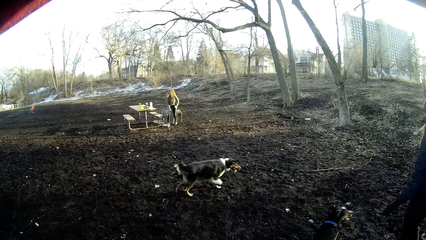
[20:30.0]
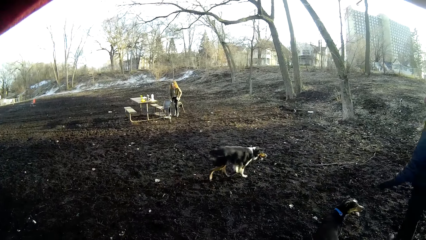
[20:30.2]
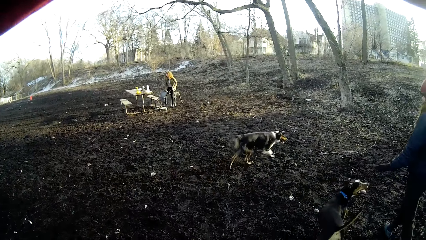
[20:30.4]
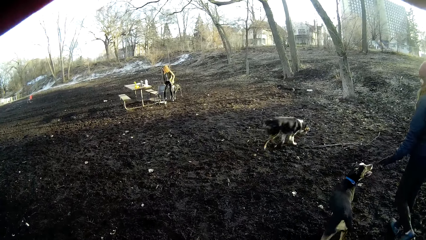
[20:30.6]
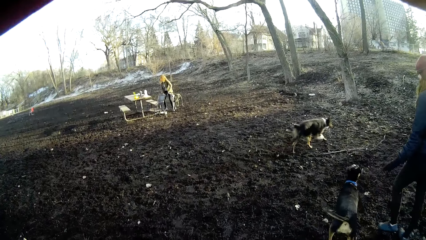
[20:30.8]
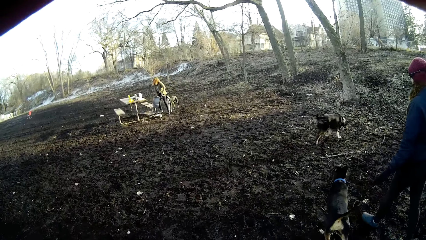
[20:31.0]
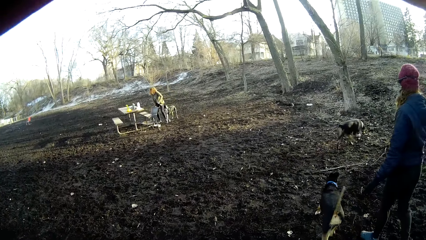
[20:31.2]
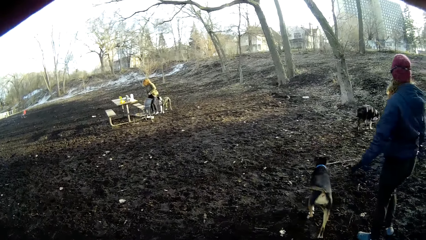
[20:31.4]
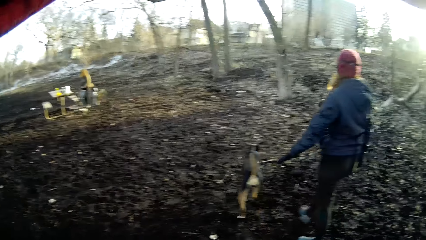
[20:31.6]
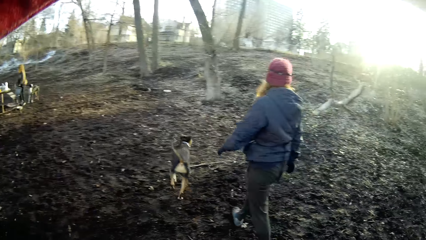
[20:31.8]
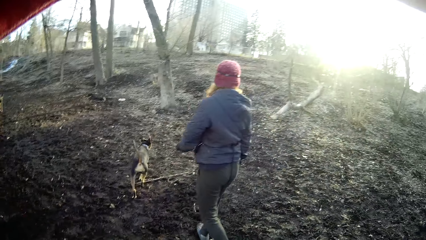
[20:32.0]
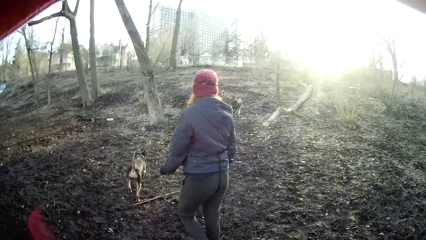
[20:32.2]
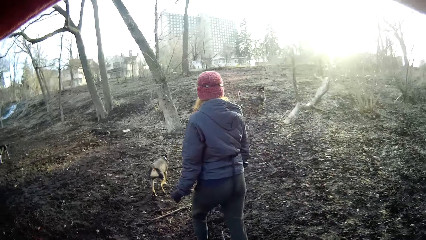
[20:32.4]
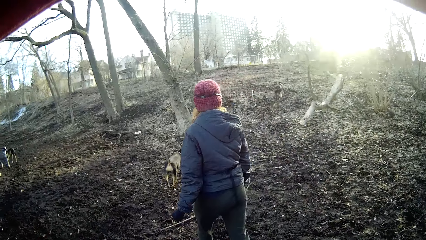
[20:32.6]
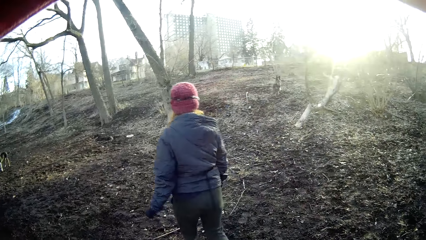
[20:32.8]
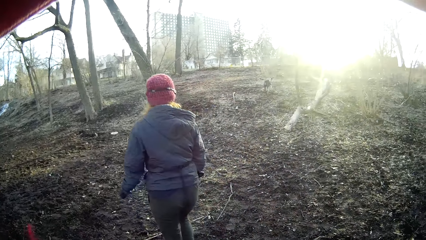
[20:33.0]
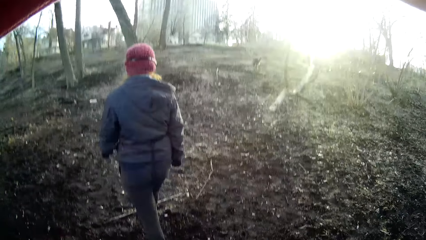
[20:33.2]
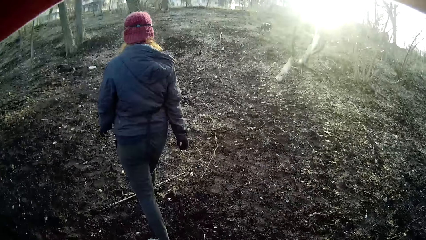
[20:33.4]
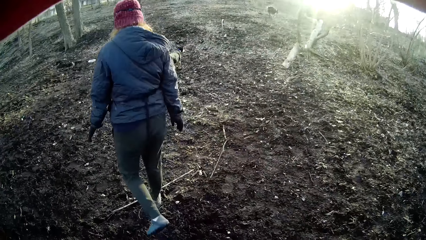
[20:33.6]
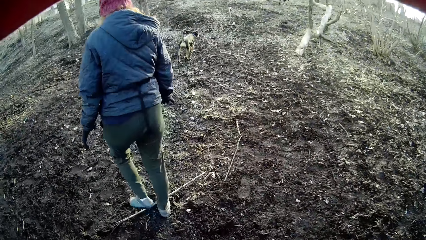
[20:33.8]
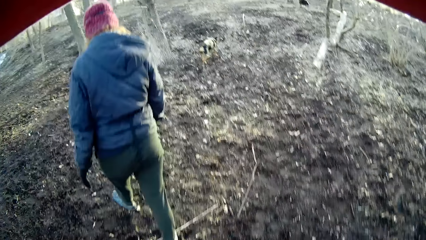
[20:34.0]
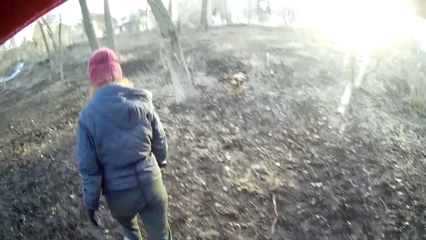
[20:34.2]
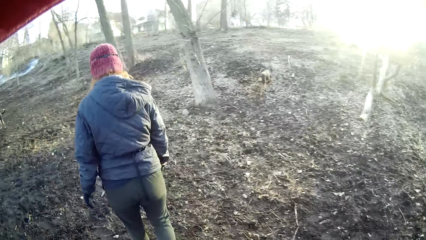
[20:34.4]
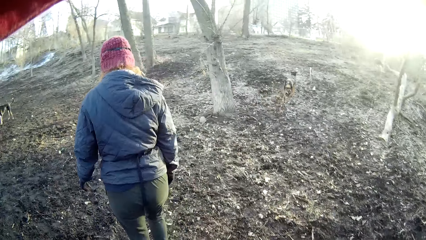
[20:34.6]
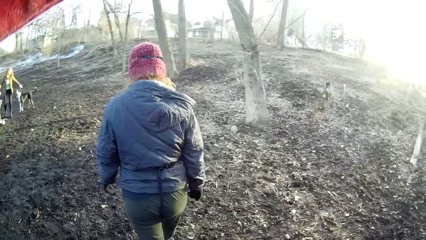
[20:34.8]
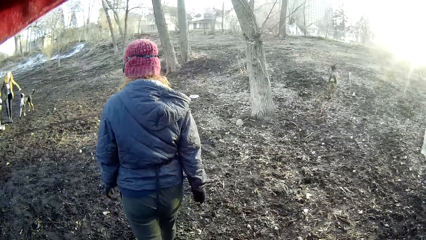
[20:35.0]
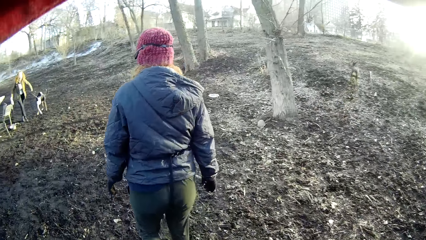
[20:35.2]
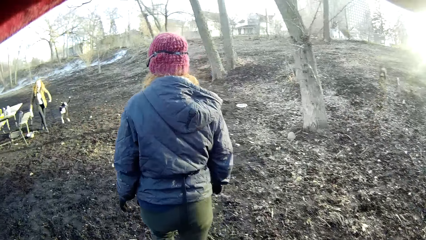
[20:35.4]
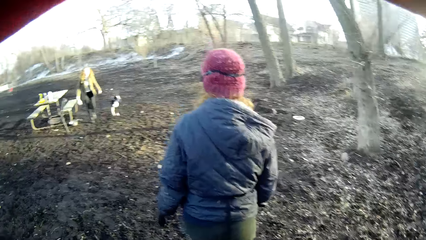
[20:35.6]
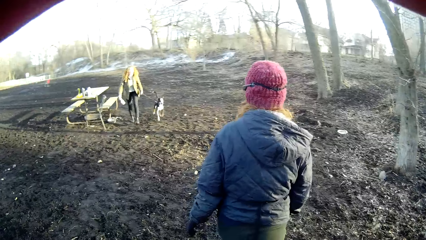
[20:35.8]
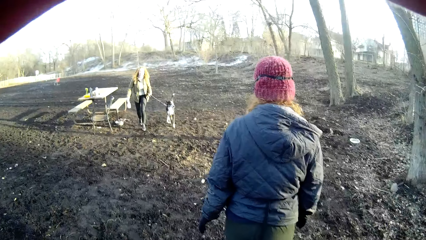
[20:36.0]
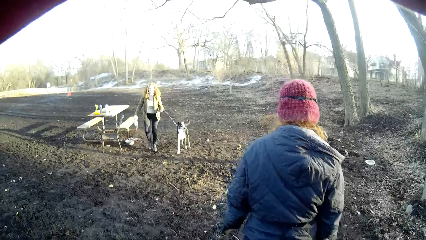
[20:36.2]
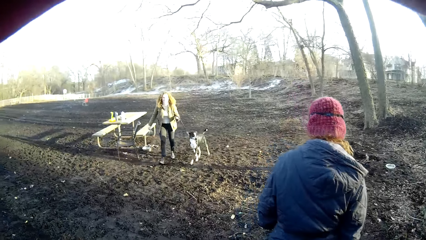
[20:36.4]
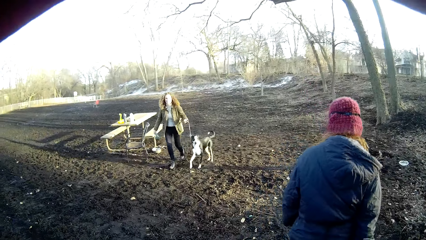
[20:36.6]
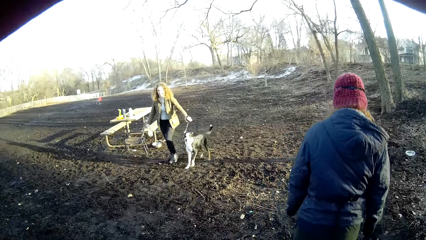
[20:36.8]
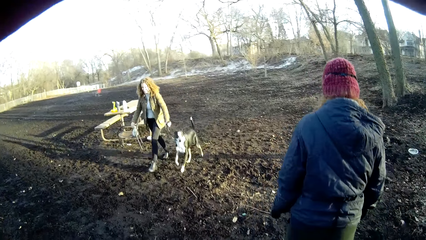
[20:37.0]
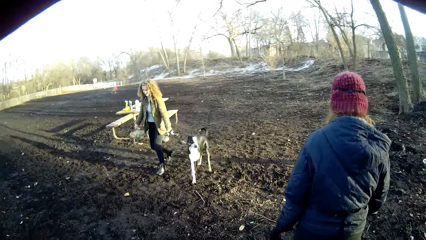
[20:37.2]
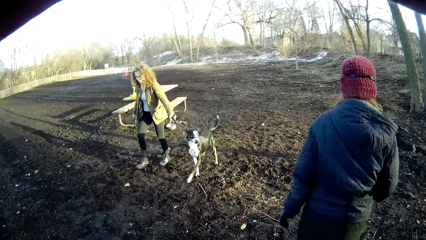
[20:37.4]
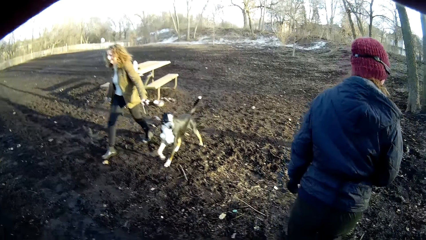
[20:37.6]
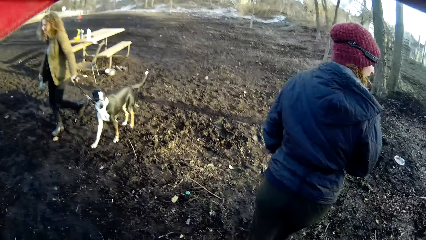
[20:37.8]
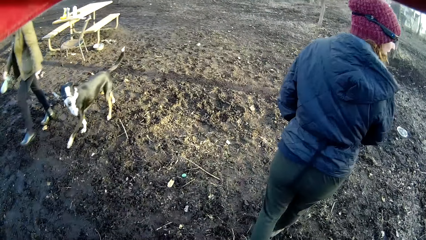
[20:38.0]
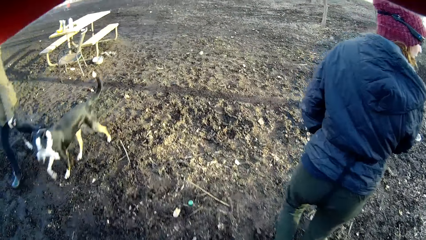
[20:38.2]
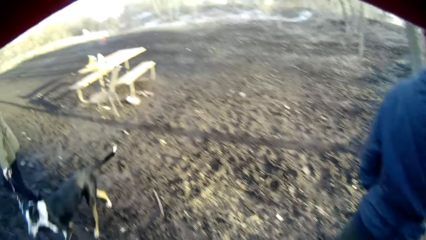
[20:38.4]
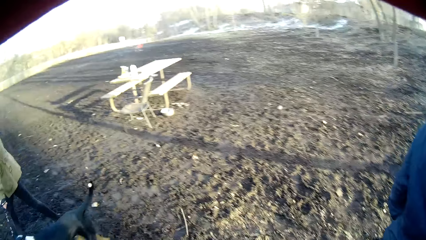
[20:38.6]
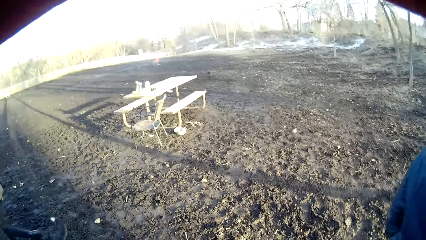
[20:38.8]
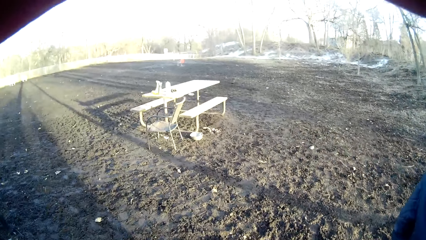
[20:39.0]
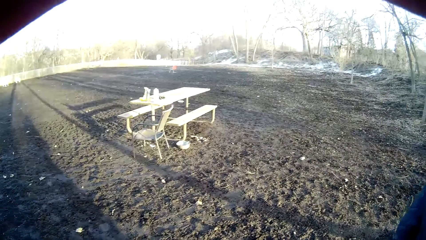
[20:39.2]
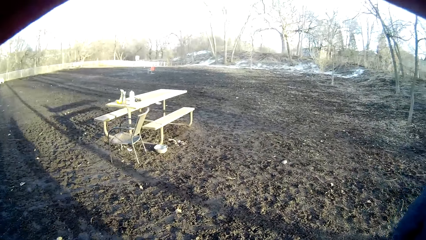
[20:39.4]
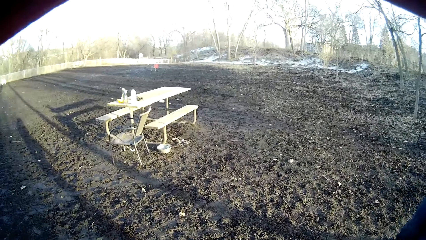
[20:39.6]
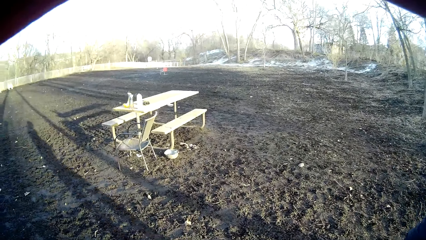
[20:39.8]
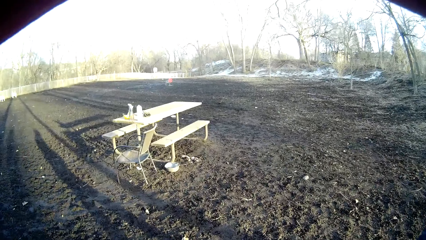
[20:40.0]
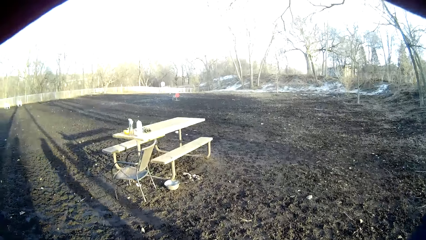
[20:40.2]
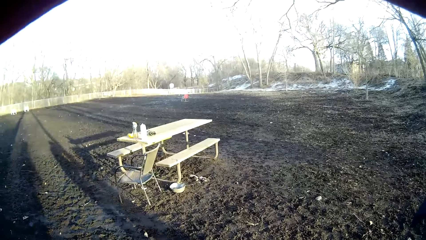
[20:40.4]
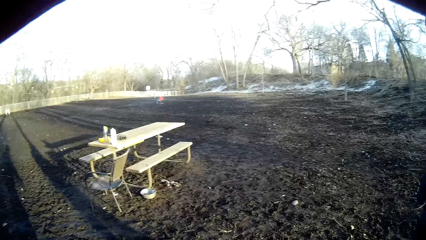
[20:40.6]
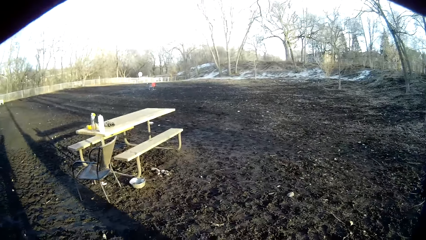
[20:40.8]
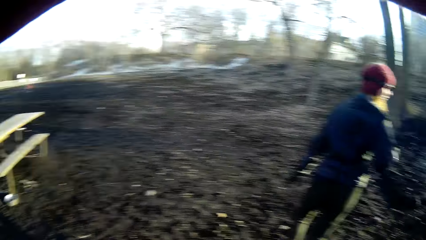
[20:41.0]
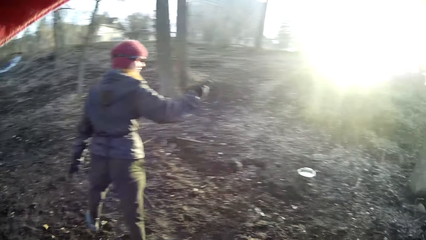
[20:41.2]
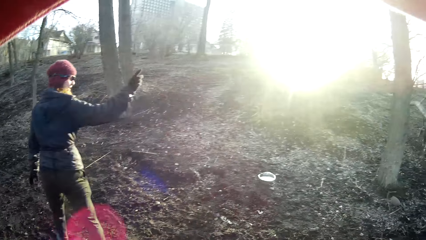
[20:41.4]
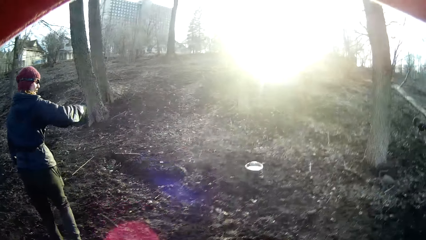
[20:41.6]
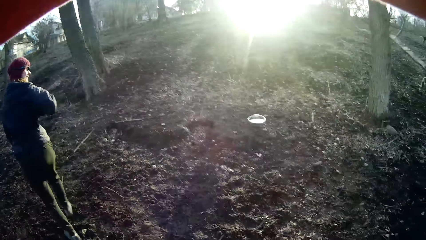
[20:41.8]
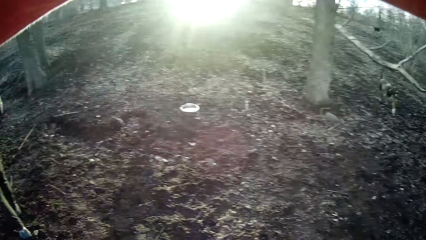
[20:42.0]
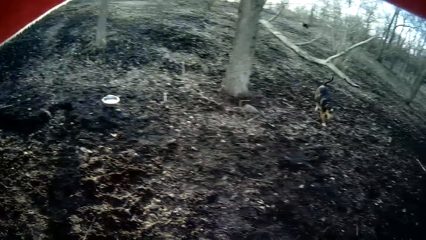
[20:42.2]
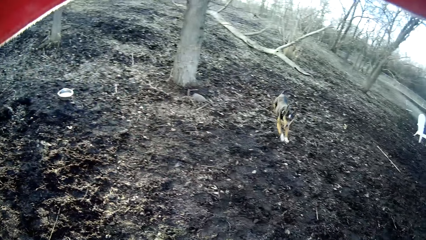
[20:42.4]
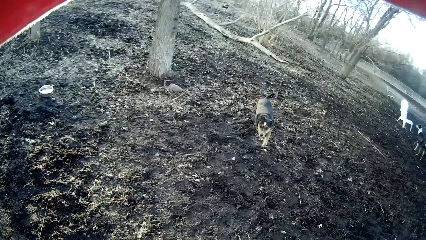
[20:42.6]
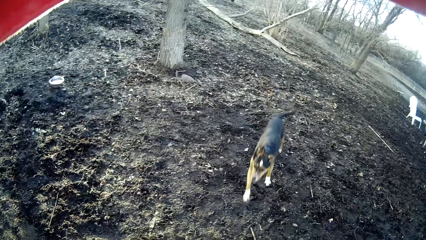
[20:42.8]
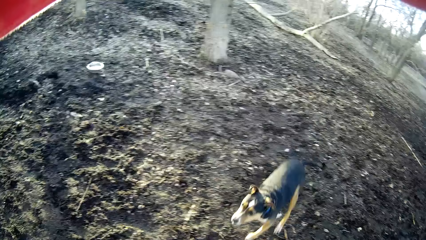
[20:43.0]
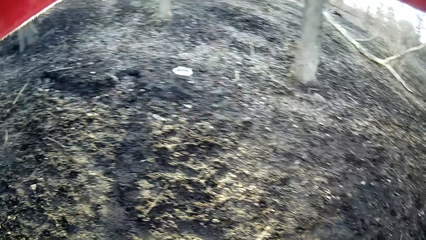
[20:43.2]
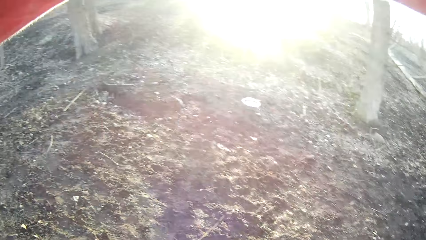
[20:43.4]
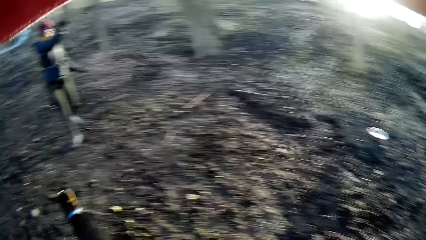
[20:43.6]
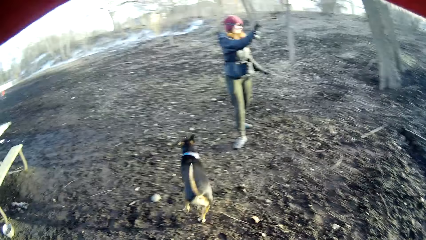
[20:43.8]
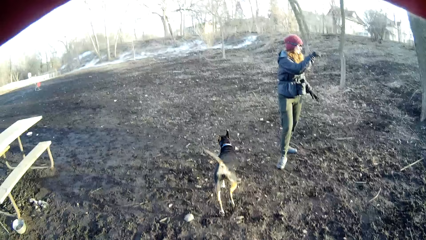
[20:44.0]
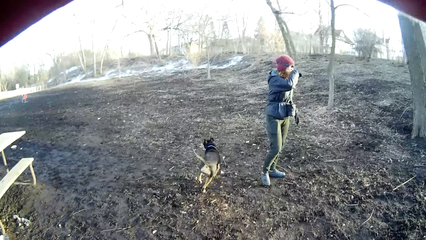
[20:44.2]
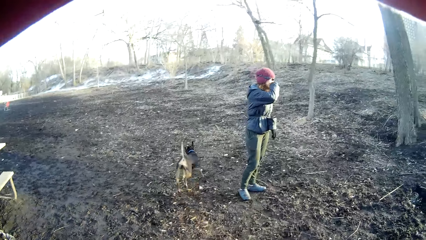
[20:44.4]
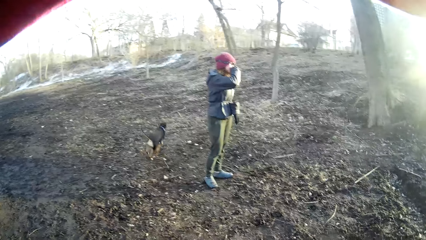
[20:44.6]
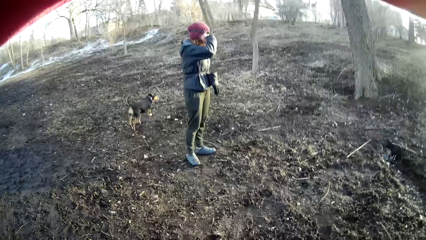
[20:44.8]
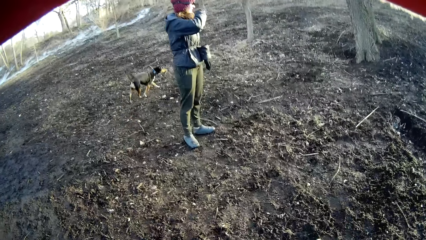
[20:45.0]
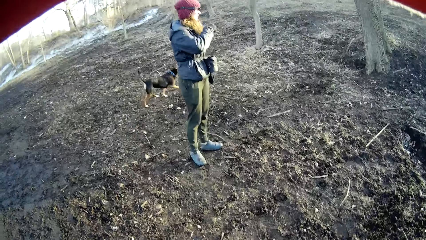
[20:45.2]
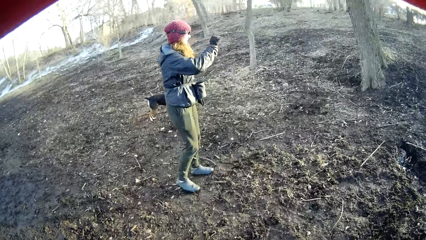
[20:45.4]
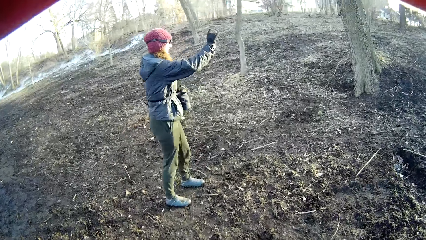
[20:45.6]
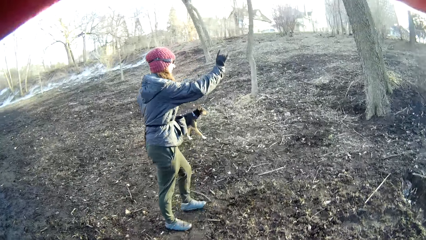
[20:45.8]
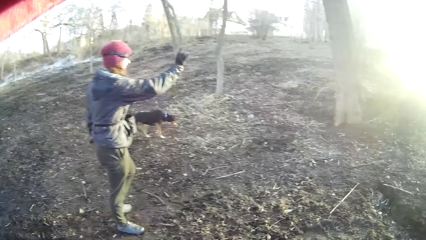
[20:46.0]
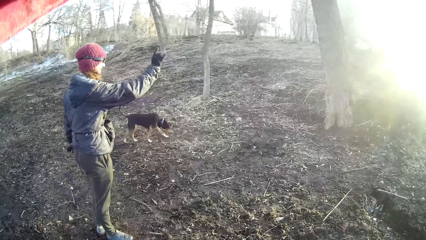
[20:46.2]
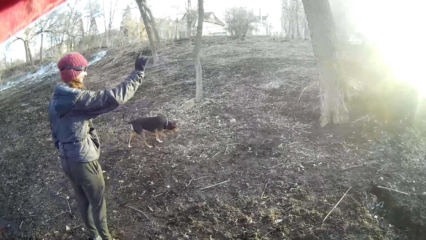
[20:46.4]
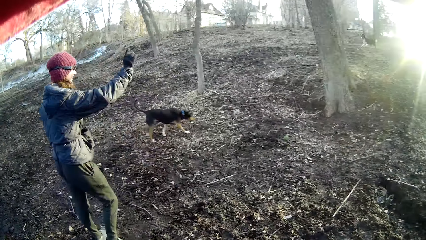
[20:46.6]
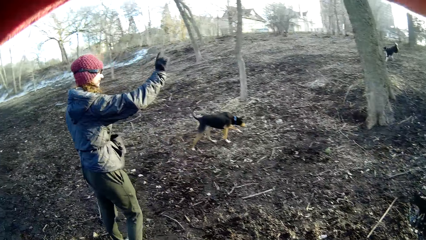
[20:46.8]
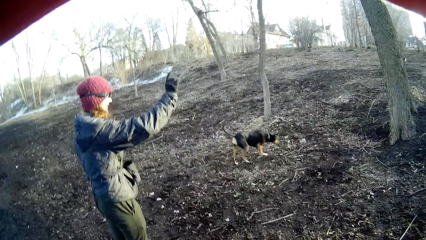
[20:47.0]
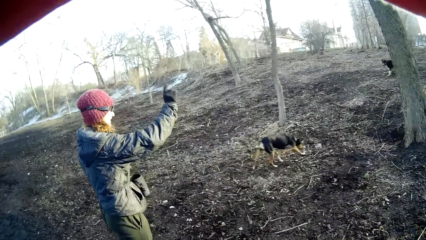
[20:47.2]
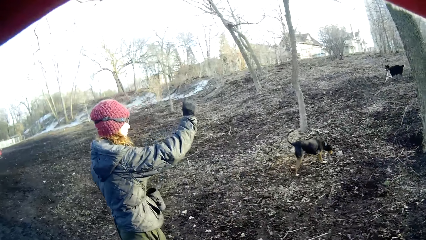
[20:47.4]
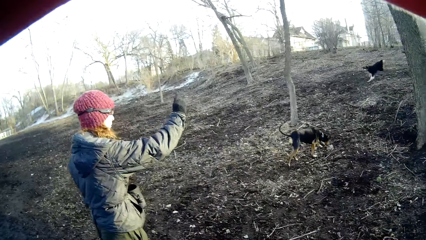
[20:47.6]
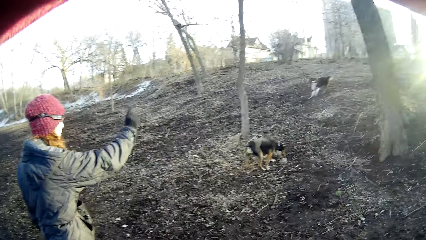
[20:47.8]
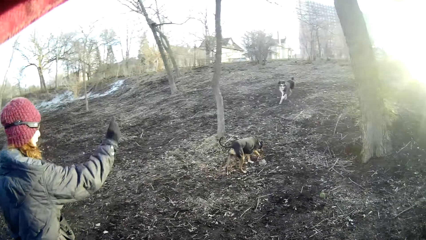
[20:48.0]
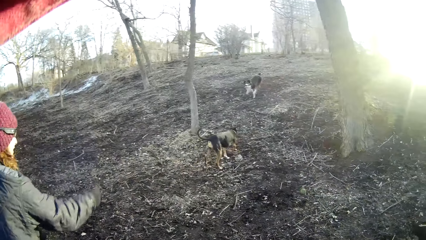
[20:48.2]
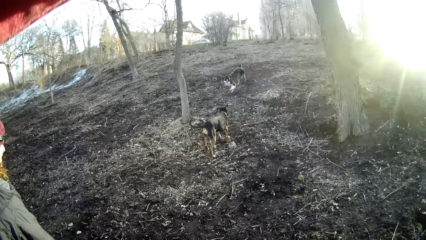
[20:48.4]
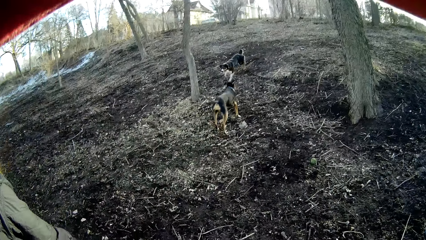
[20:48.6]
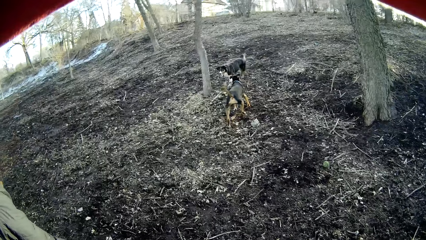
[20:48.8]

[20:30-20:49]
The camera wearer follows a woman. They walk in the field. They stare at the dogs. They look around.
